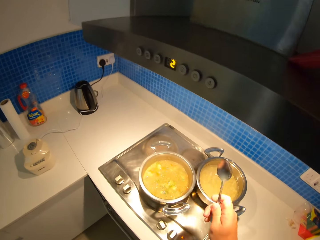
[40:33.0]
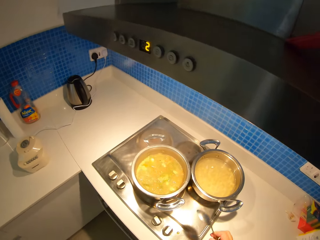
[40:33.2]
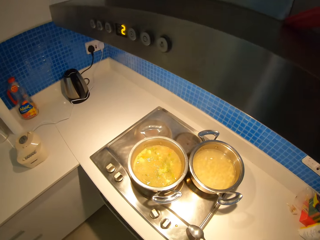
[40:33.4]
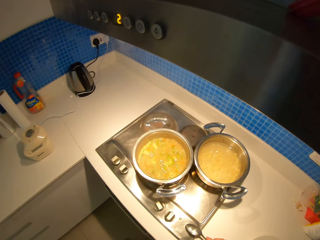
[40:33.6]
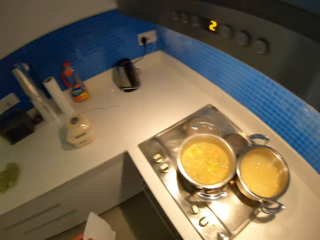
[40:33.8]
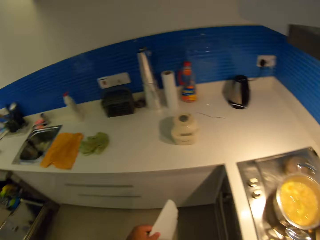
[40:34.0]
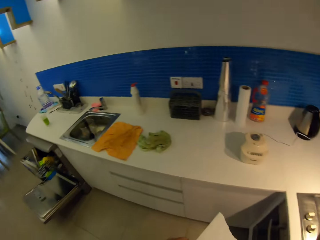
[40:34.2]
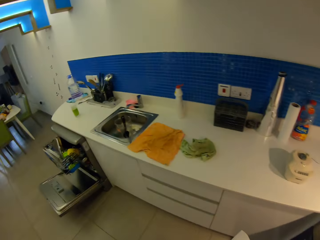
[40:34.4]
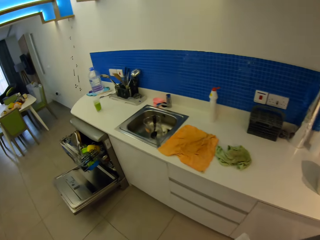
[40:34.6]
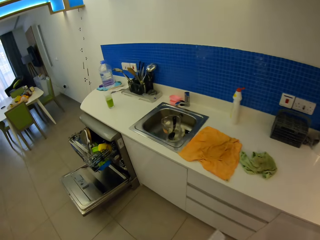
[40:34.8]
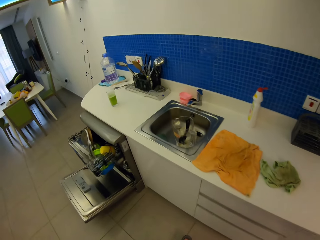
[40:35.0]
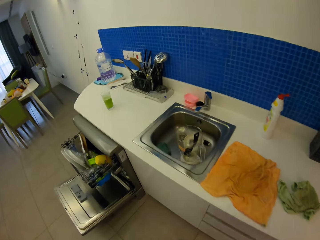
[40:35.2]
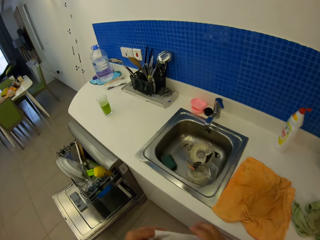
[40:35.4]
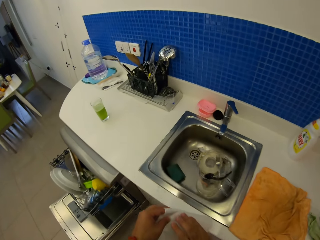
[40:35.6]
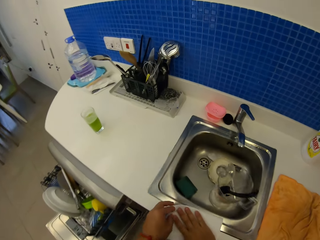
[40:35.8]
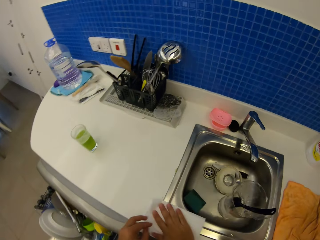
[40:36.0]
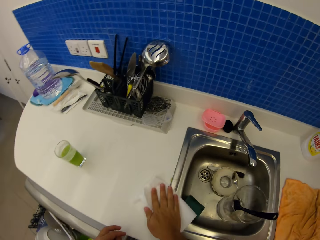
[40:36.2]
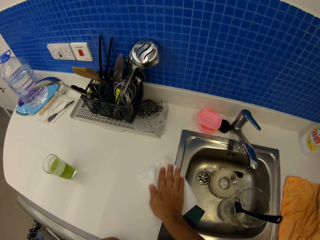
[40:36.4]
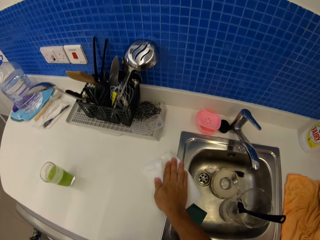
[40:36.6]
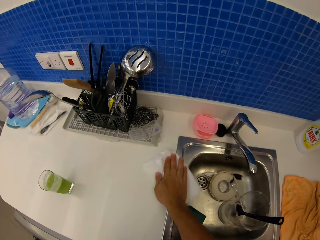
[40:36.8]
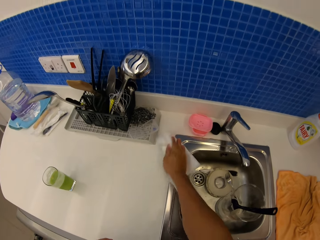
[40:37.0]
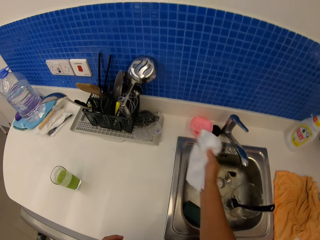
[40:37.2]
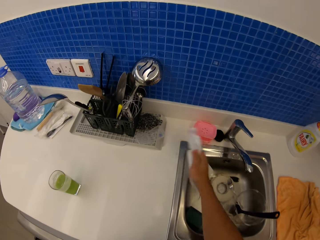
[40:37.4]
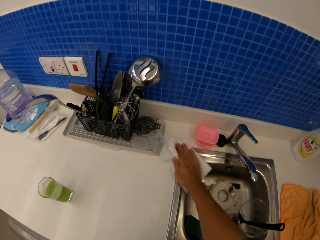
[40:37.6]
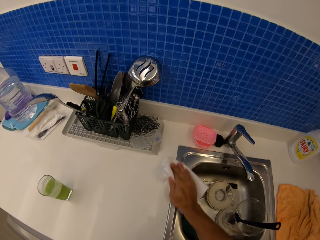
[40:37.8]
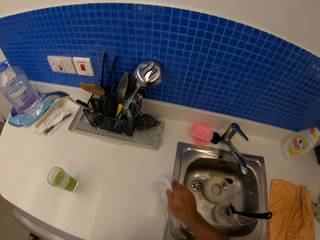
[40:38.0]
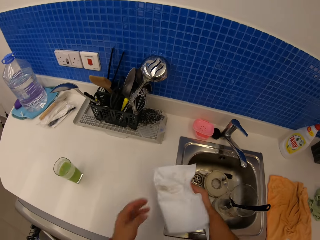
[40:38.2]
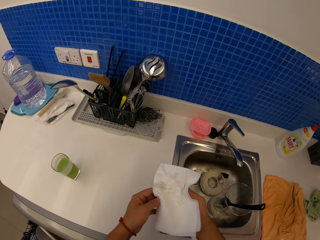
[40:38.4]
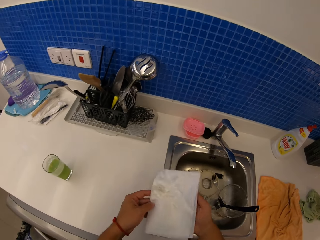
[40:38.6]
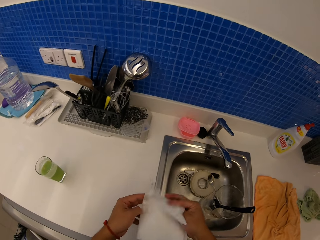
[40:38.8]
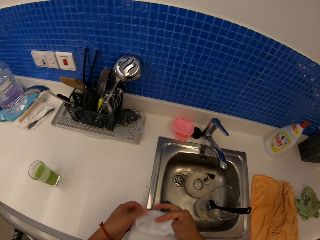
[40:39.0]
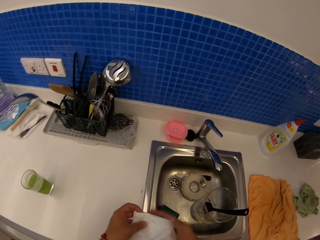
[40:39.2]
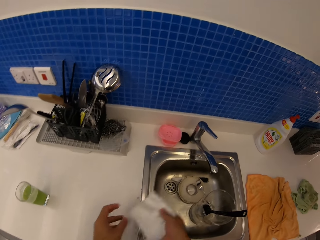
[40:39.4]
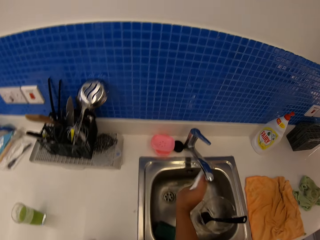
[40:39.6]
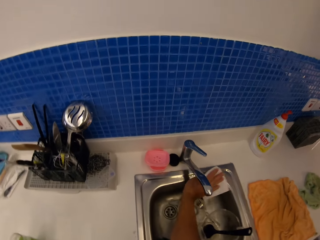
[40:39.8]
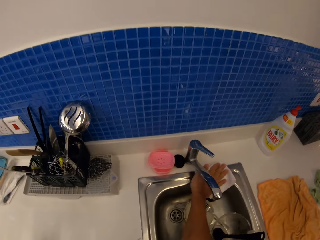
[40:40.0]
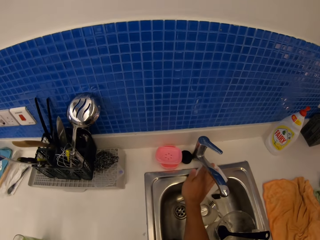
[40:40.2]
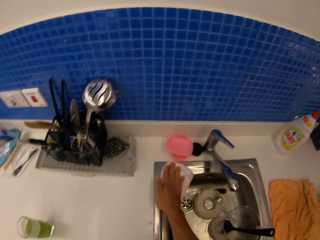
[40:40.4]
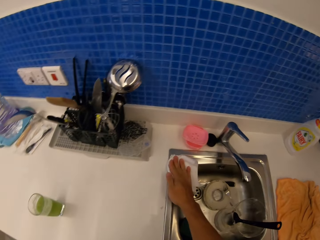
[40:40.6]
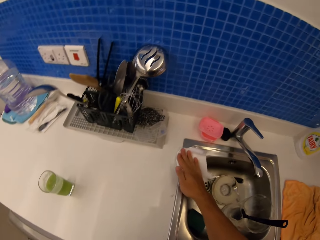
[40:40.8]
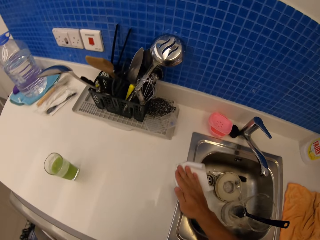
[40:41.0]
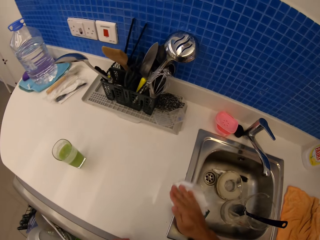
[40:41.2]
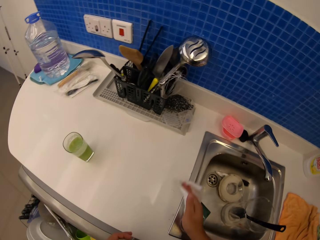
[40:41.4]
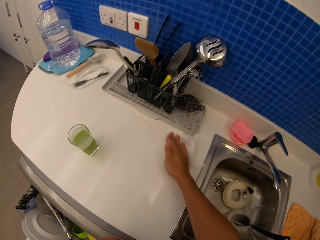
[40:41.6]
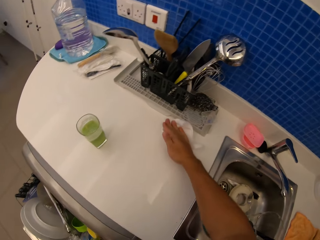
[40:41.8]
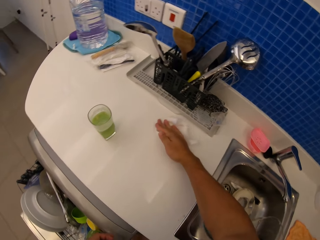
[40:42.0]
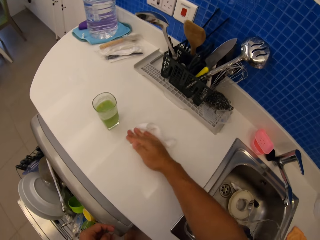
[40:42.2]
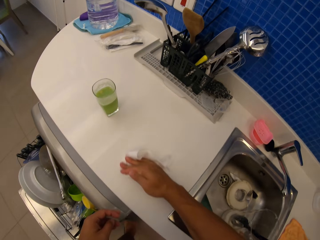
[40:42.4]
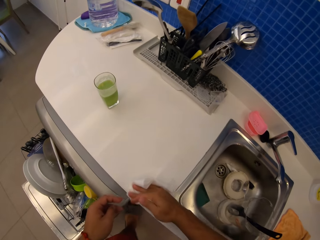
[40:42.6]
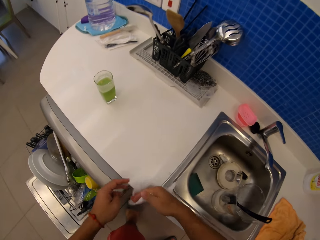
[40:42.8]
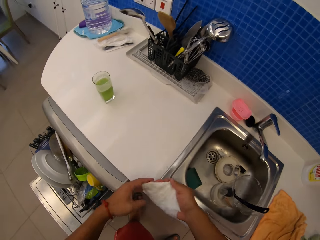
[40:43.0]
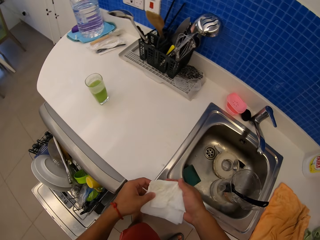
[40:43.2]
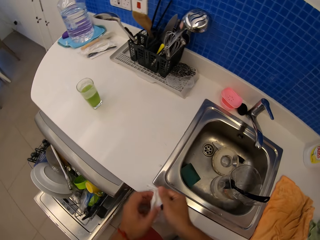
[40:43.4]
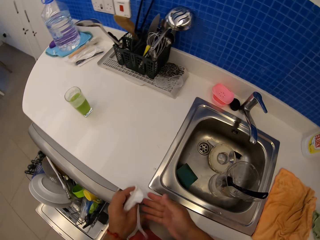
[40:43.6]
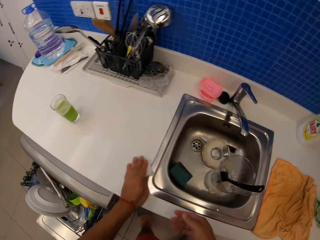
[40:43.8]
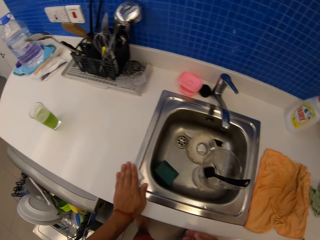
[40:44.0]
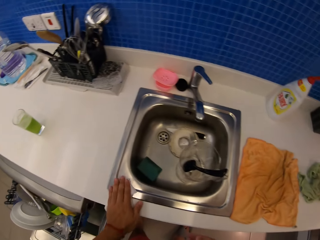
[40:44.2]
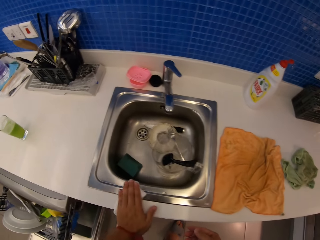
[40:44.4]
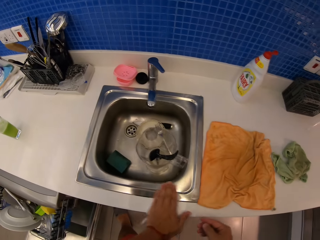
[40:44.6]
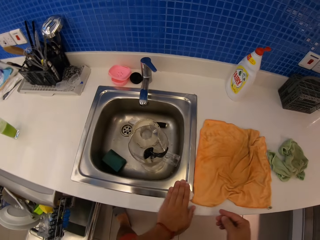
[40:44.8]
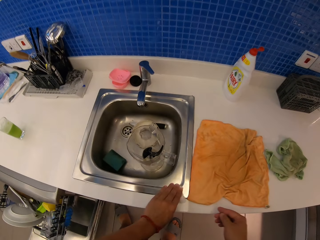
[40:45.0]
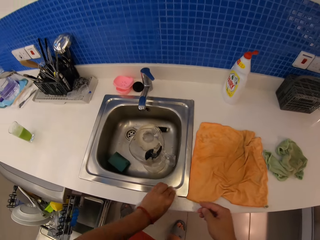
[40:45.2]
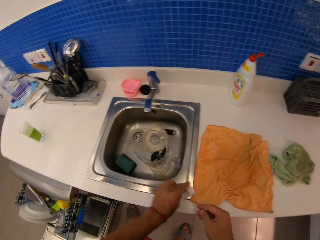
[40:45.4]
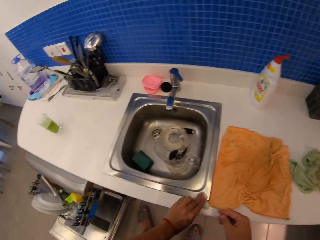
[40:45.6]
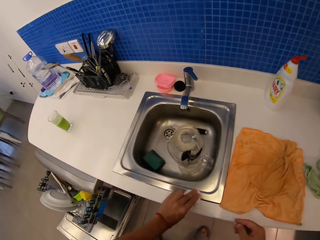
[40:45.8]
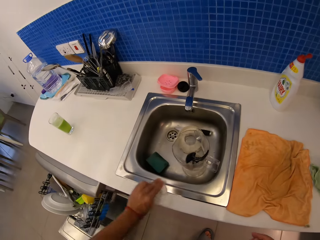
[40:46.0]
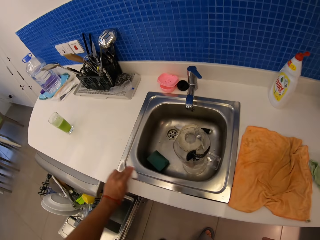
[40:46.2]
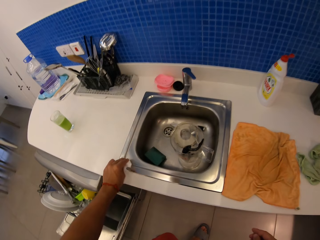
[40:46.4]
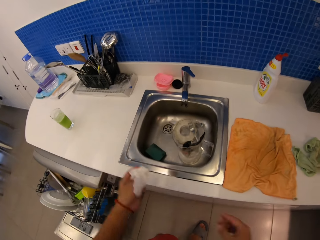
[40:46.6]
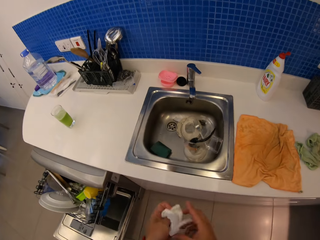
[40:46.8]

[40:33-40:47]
The camera wearer holds the serviette or paper towel with both hands and walks in the kitchen. They put a spoon on a cooker. They wipe the cabinet using the serviette. They fold the serviette. They wipe the sink using the serviette. They wipe the kitchen counter with the paper towel. They fold the serviette. They wipe the sink using the serviette.

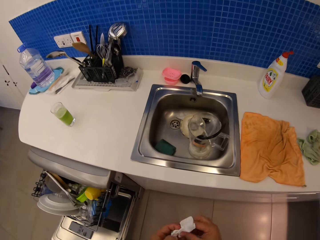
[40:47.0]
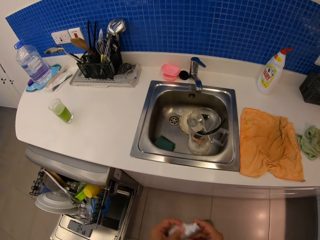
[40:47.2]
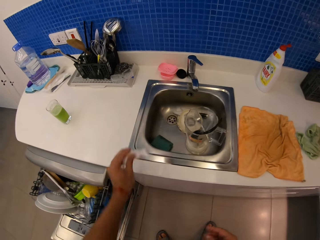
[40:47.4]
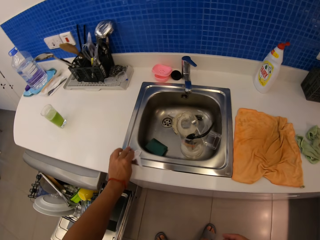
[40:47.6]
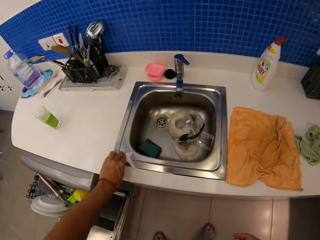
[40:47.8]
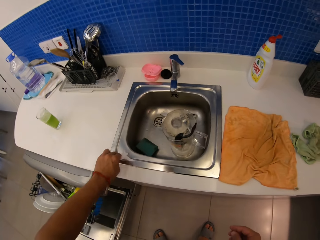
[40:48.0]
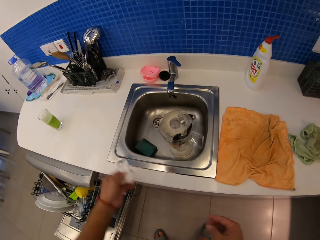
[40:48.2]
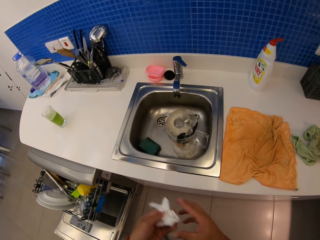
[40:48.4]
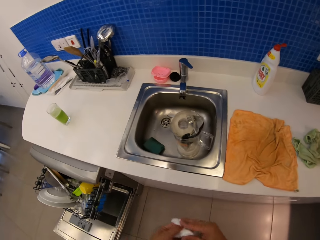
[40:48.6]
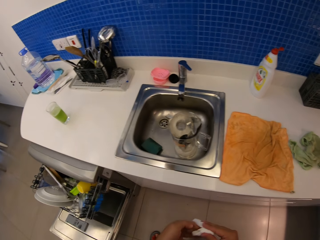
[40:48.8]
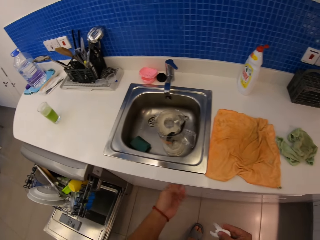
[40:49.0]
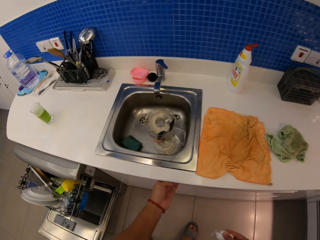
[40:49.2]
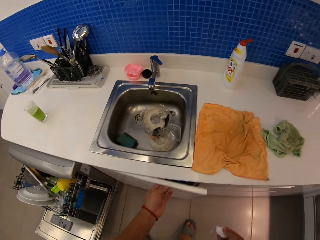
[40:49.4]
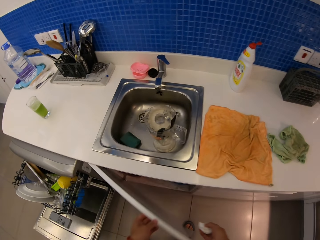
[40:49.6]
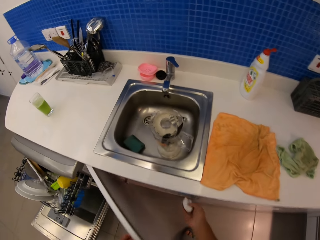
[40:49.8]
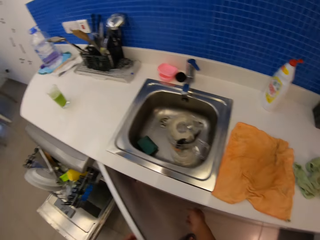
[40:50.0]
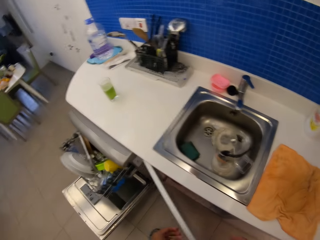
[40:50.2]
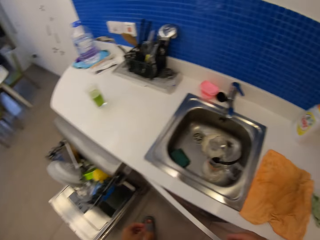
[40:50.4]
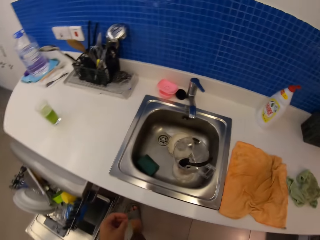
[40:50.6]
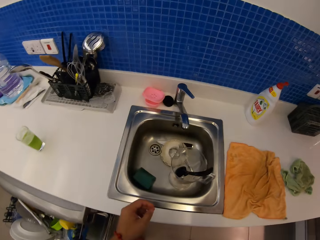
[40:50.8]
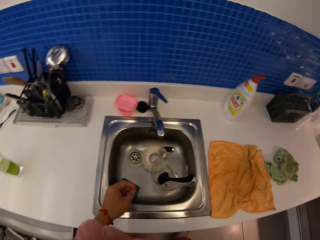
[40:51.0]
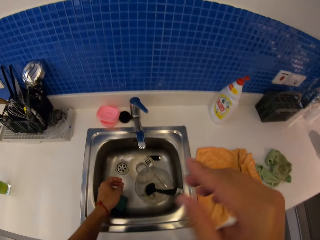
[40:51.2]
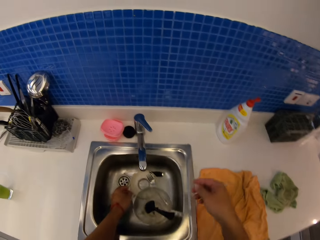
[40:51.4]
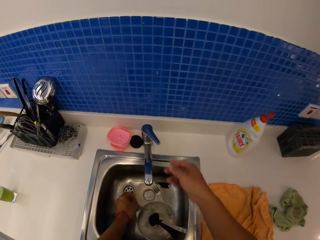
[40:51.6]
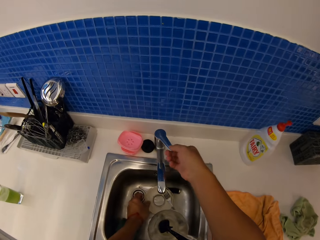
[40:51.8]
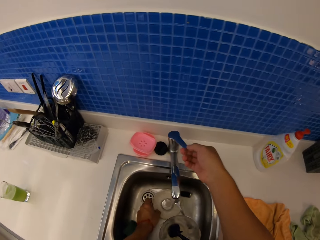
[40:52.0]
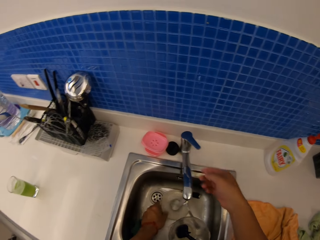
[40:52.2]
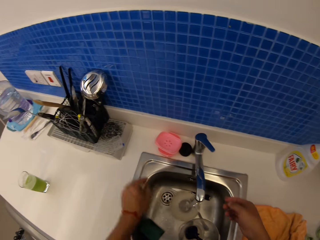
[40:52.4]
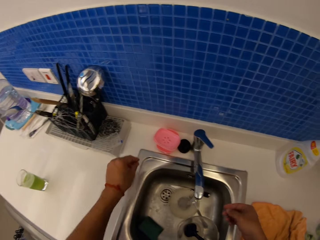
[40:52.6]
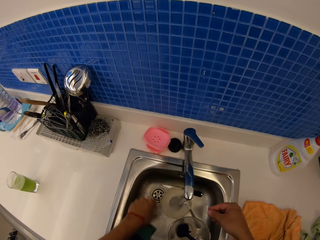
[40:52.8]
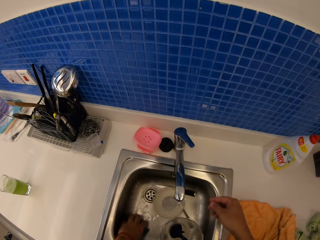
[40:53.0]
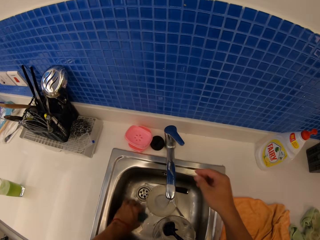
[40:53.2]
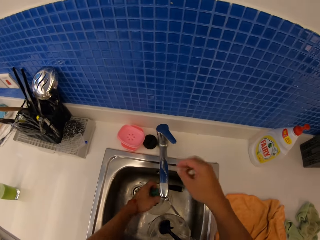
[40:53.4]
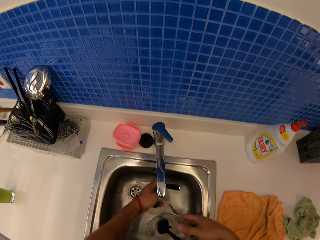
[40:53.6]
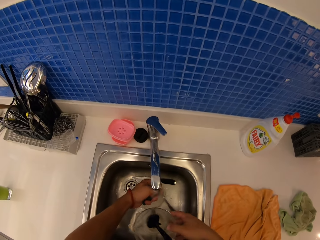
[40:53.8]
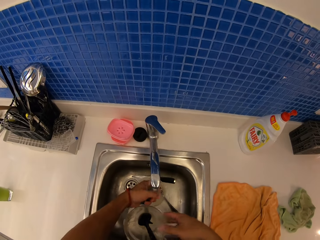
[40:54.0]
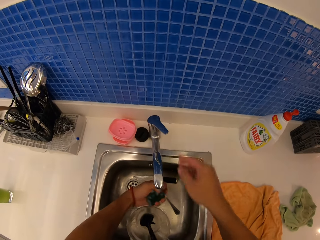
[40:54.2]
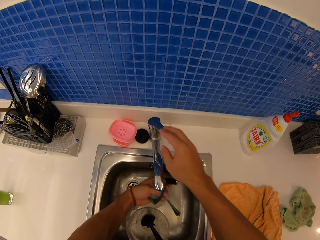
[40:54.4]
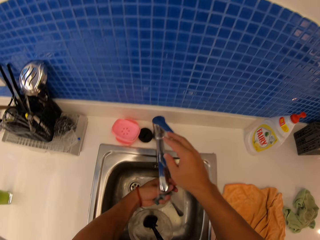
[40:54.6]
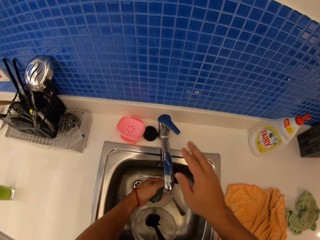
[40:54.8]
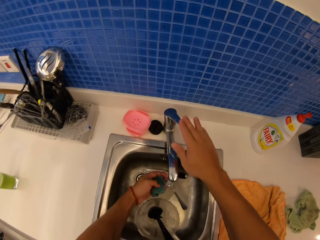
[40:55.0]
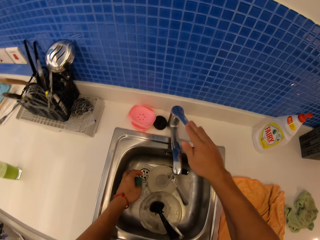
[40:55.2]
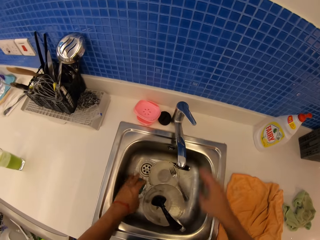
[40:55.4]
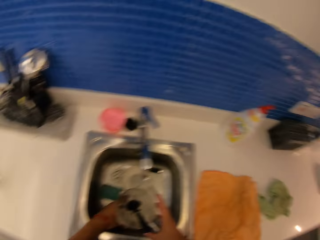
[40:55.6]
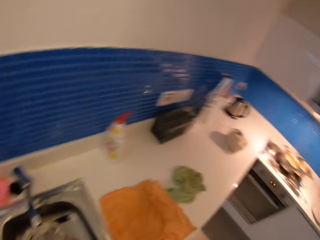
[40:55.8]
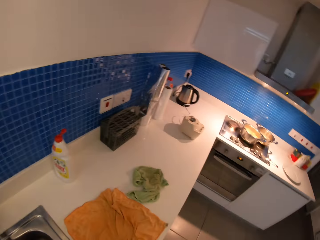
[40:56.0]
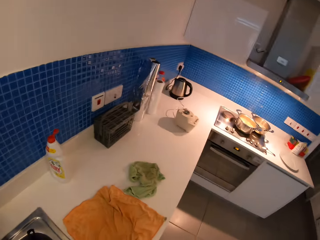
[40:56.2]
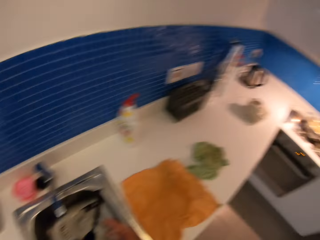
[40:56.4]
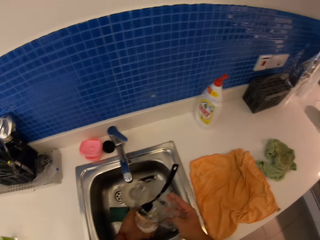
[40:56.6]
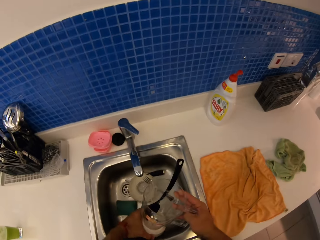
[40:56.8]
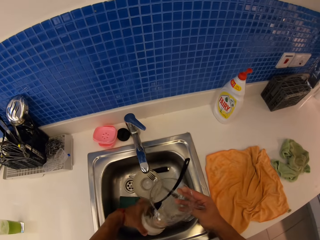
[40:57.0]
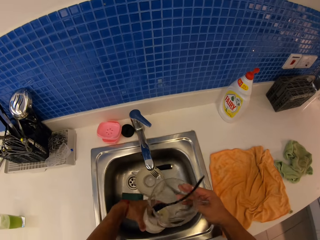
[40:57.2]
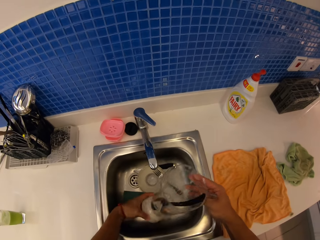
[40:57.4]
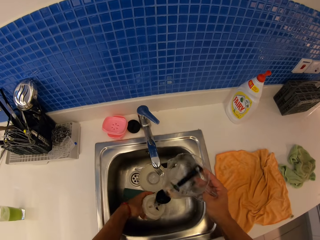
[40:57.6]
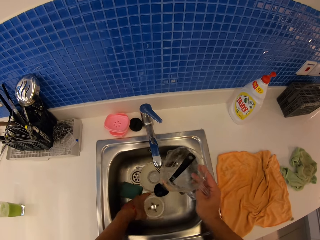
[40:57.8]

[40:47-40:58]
The camera wearer wipes the sink with a paper towel. She opens the kitchen drawer with her left hand. She puts the paper towel in the dustbin. She closes the kitchen drawer with her left hand. She cleans the utensils in the sink. She opens a tap. She puts a scrubber in the sink.
